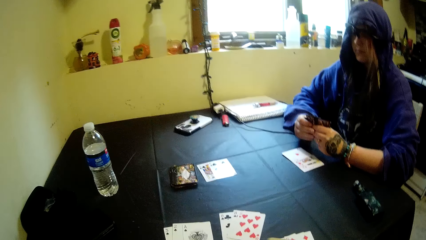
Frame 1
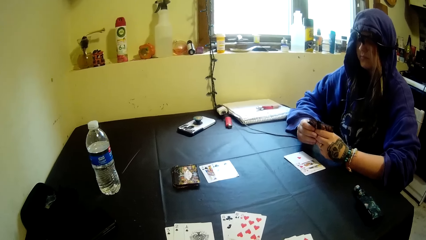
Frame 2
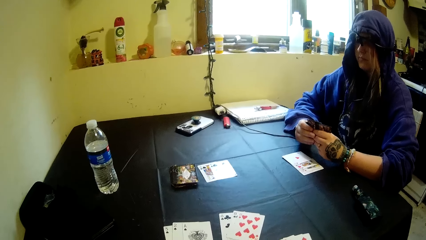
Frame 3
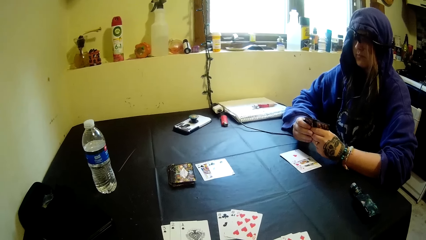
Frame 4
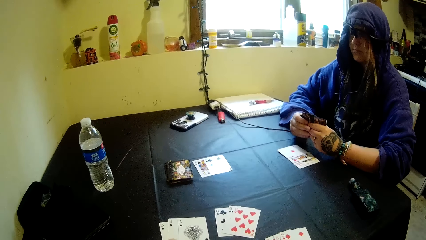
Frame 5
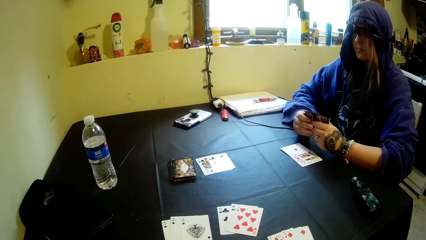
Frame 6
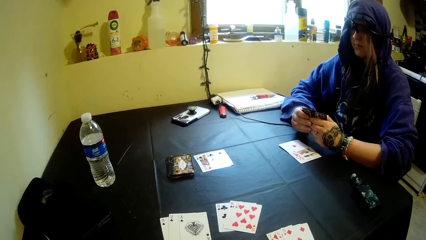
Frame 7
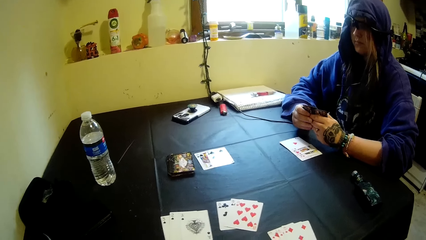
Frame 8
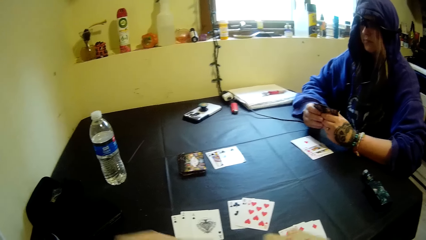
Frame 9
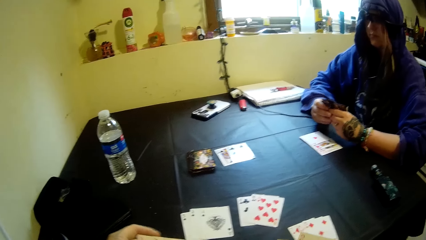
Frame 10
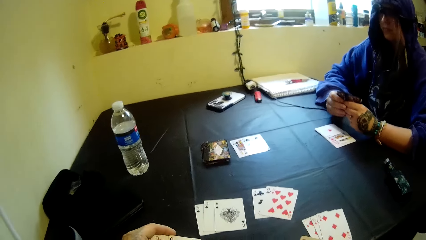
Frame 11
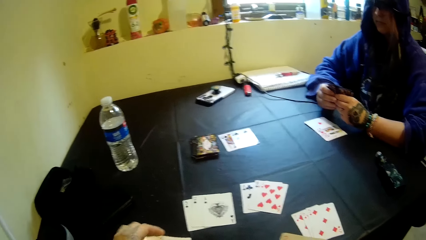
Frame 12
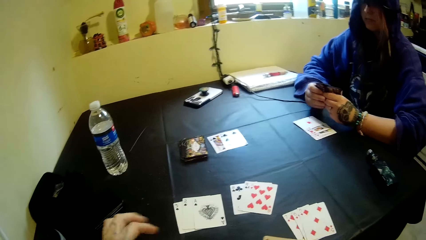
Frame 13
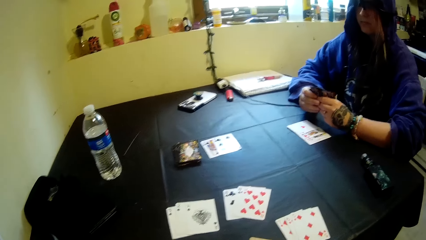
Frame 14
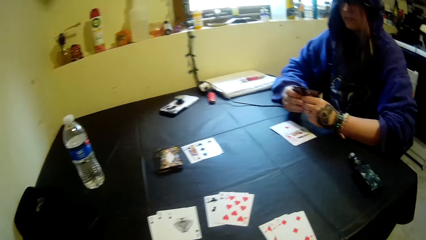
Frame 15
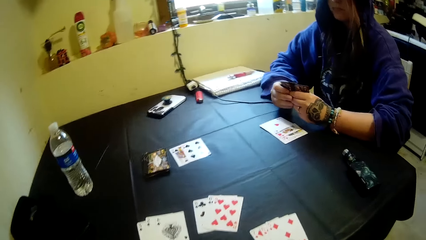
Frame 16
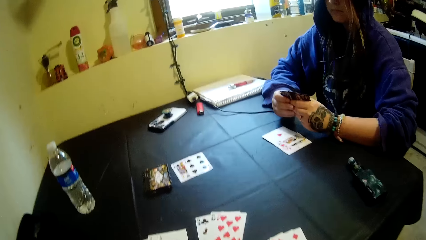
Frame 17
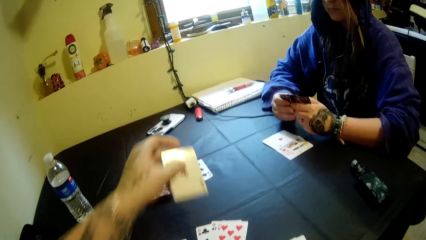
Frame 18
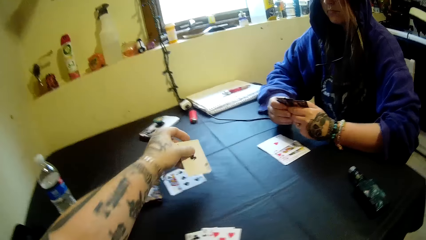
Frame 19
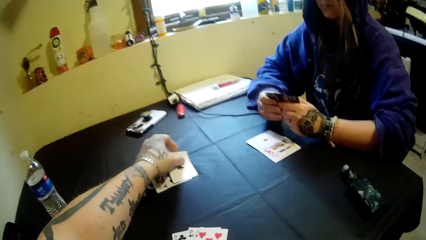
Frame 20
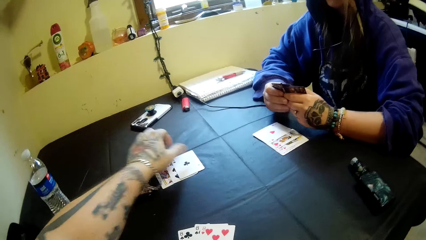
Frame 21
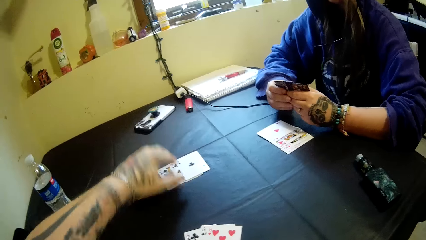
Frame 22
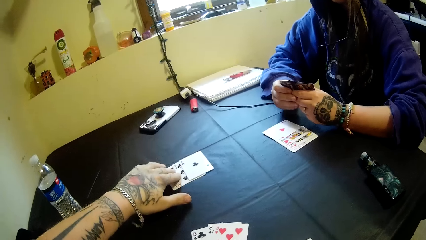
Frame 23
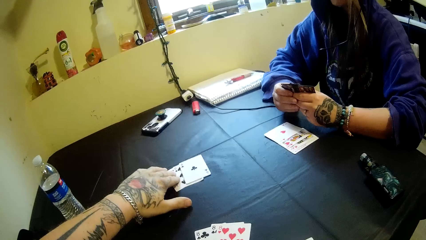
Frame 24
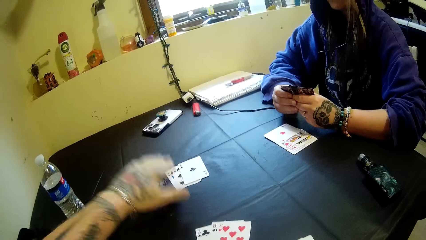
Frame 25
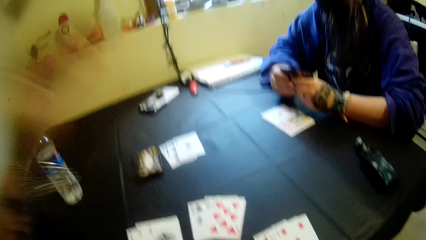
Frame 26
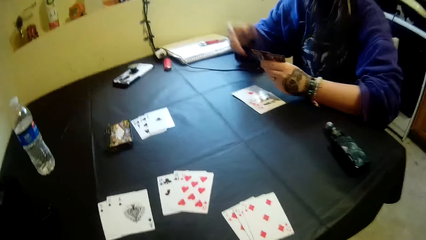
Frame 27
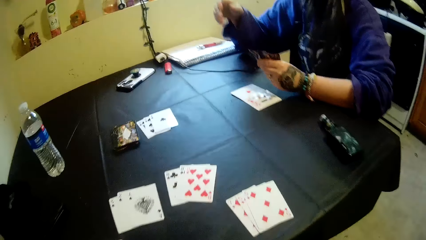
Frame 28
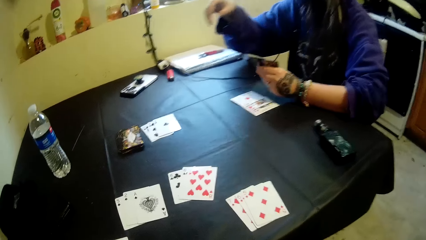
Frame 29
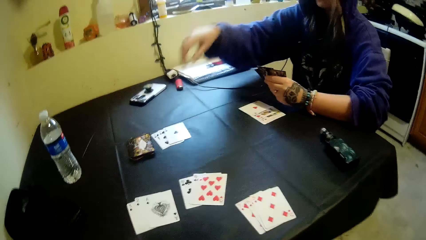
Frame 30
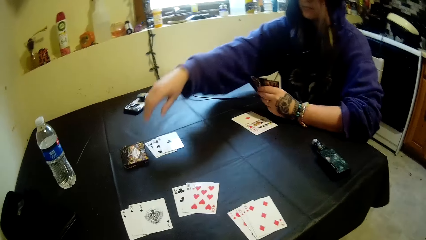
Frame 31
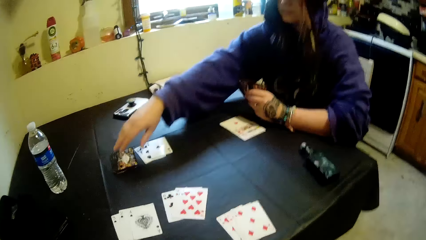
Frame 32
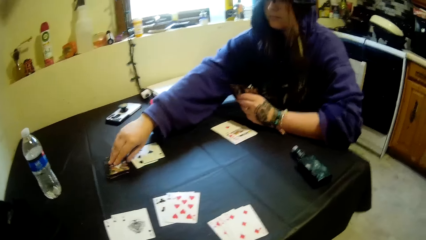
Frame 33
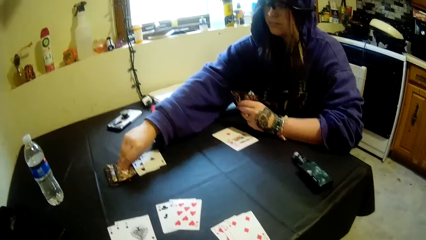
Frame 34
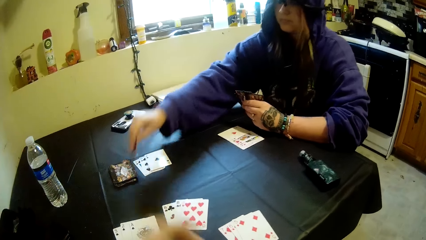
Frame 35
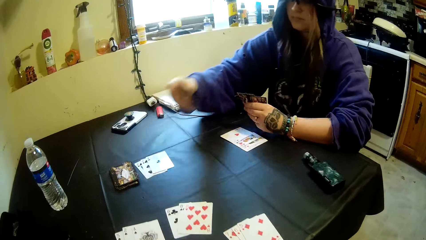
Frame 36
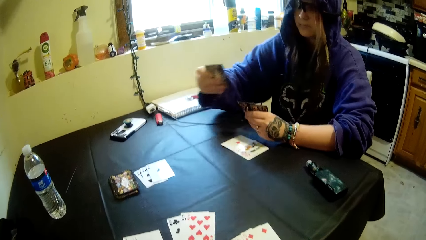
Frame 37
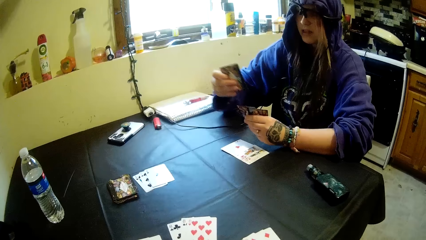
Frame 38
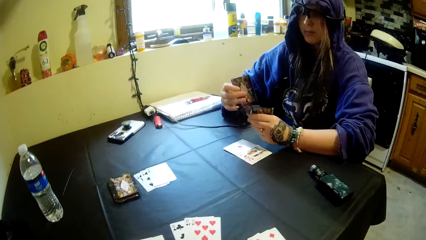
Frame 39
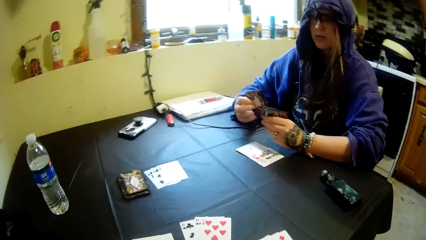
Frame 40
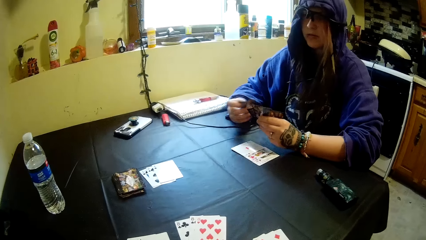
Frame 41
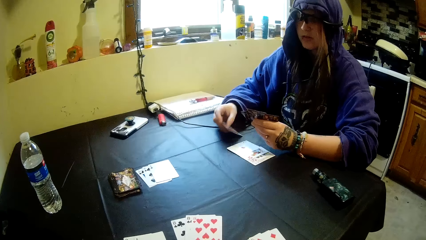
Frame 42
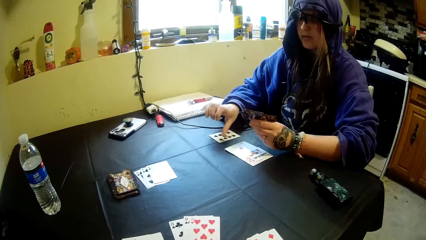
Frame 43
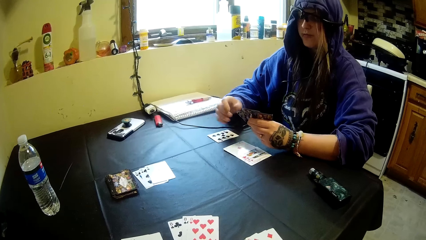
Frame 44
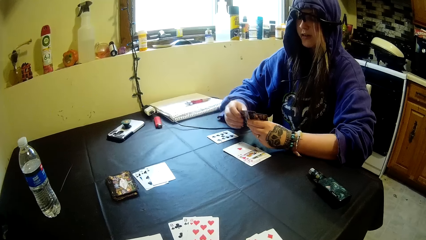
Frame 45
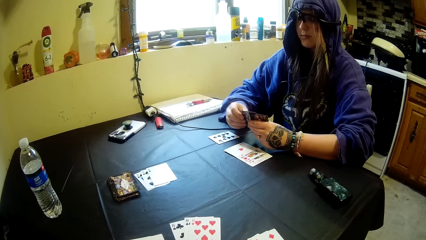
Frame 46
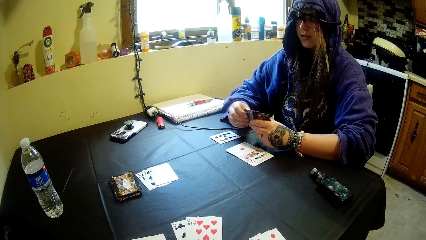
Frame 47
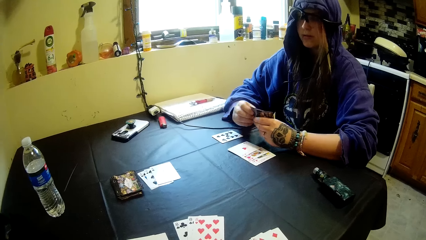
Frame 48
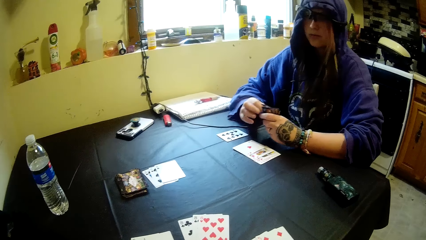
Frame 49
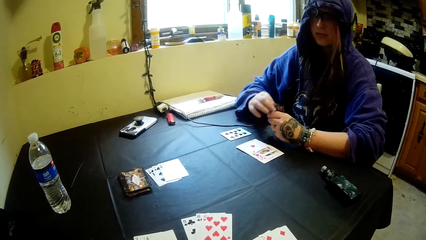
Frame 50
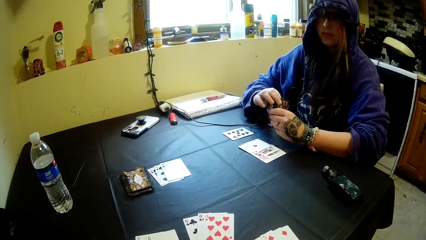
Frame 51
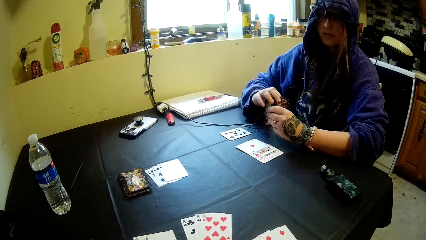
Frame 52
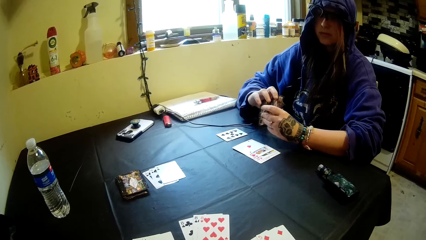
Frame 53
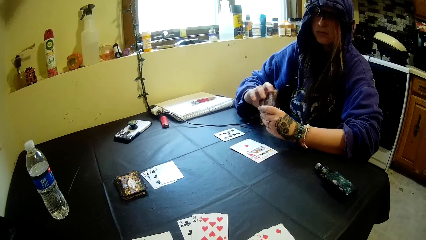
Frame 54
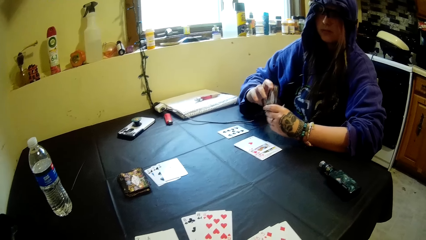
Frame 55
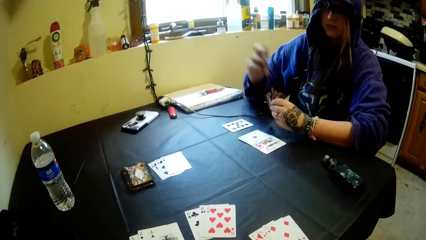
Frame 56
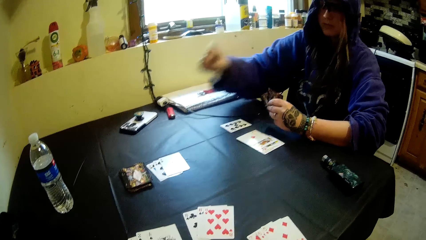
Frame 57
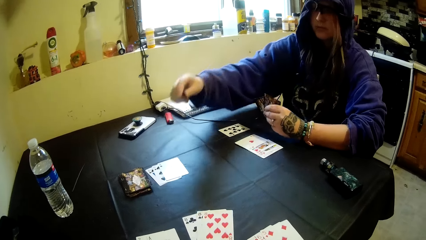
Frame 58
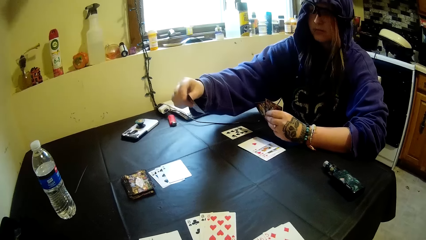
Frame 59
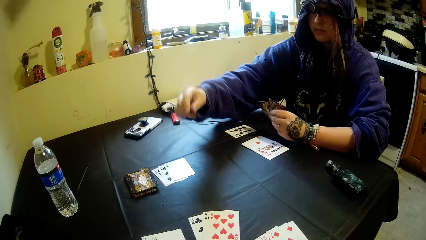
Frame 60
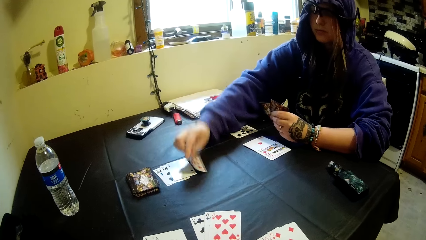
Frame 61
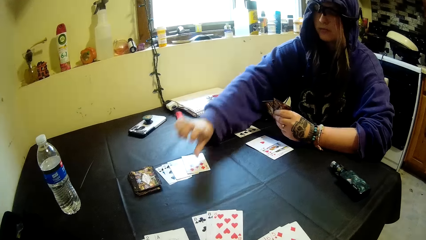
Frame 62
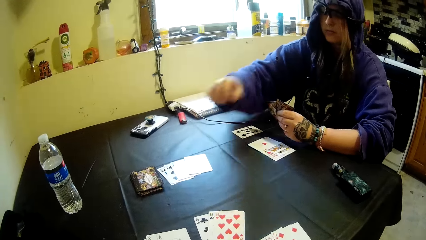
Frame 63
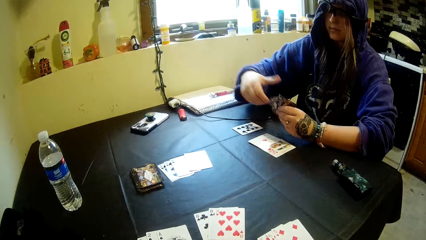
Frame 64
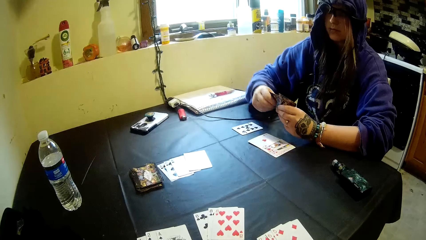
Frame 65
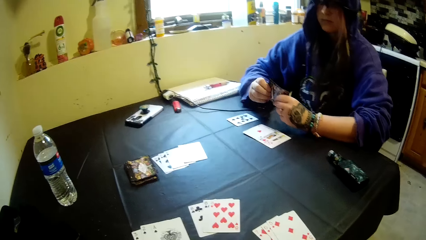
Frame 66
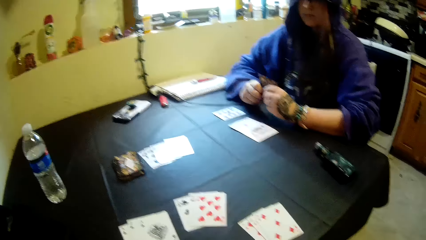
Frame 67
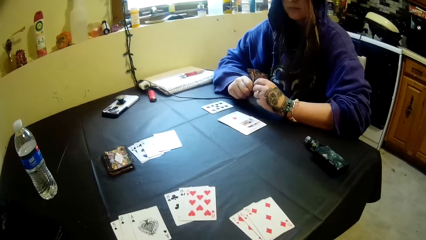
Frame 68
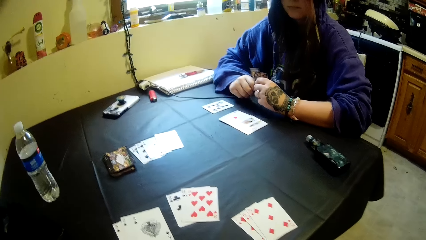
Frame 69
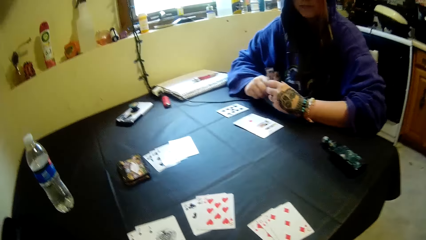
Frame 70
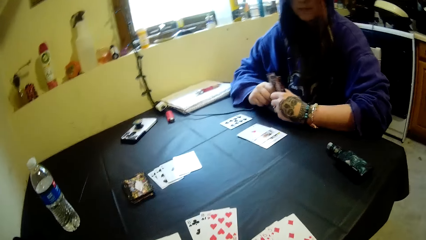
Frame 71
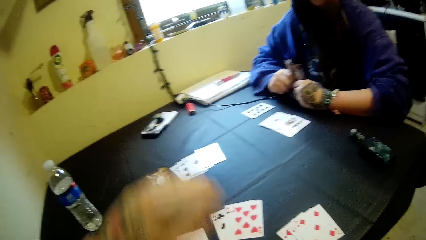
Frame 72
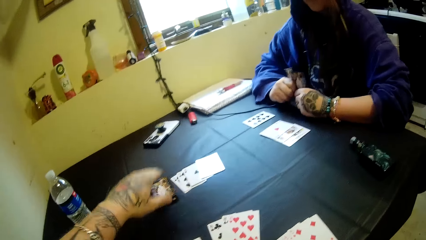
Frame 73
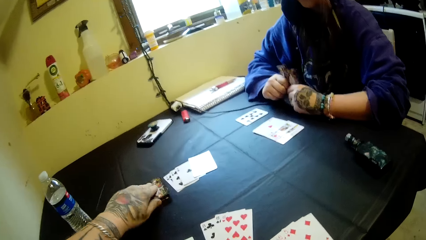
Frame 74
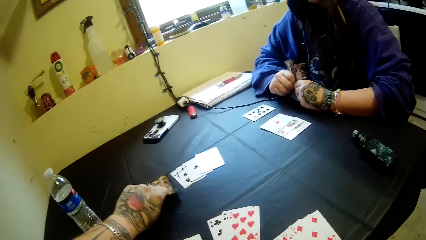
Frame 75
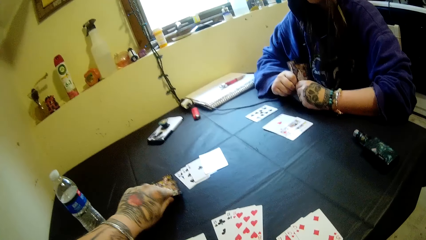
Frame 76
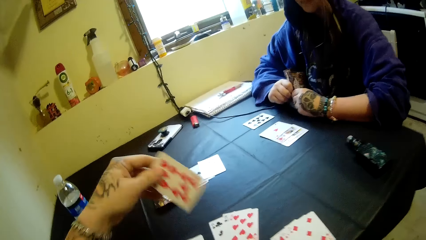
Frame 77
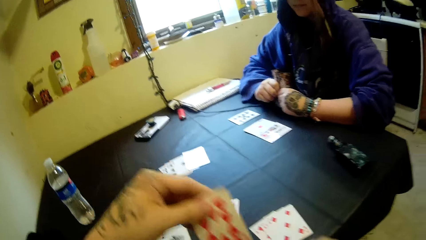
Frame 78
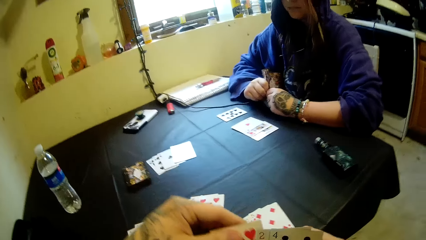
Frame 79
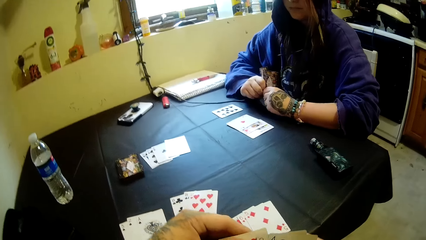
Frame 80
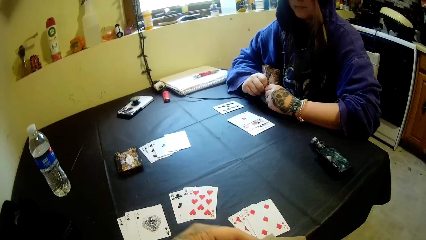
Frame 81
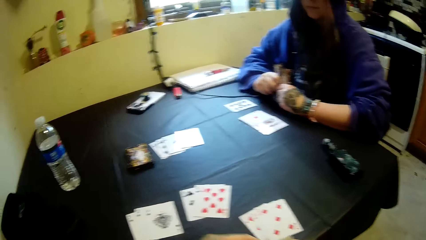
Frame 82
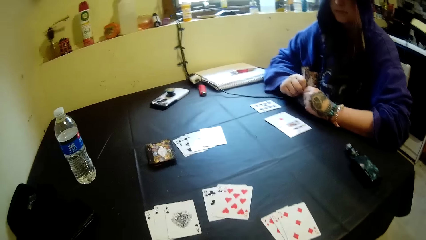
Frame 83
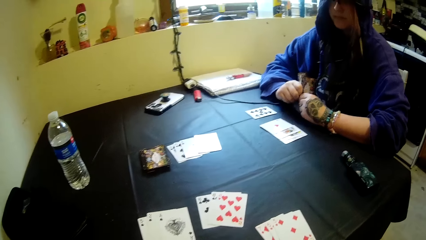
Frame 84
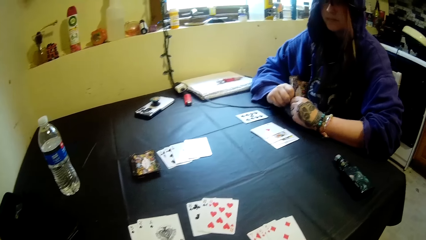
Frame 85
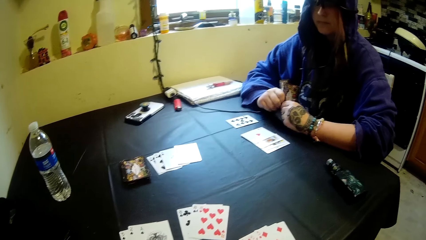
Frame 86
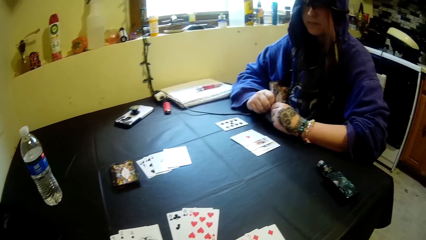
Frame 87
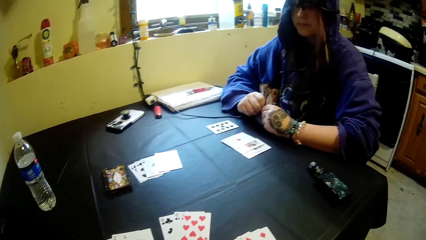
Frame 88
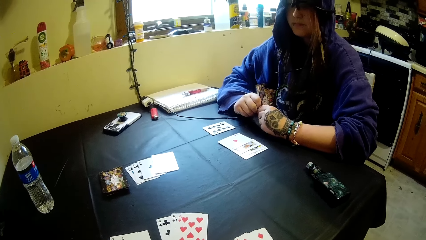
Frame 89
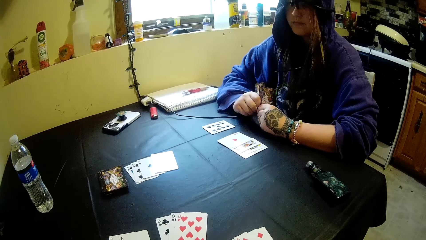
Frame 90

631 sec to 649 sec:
The camera wearer picks a card on the table. He puts a card on the table. He touches his head. He lifts a hand in the air. A woman picks a card on the table. The camera wearer lowers the hand down. The woman drops a card on the table with her right hand. The camera wearer picks a card on the table.
